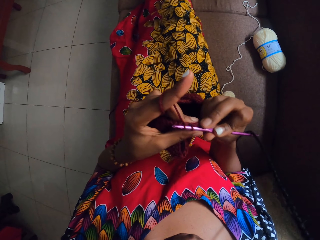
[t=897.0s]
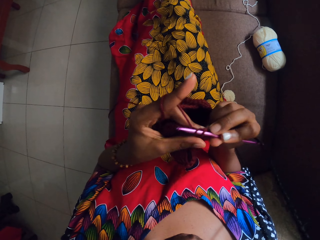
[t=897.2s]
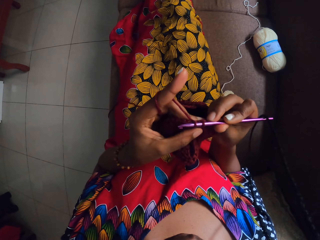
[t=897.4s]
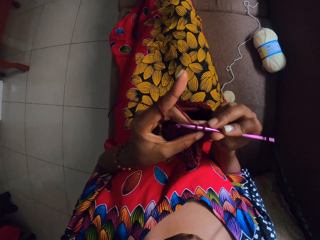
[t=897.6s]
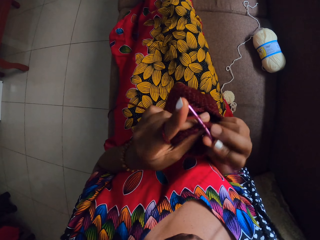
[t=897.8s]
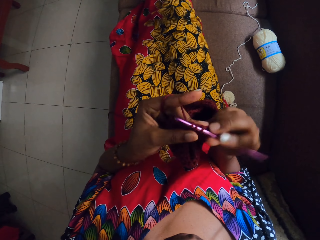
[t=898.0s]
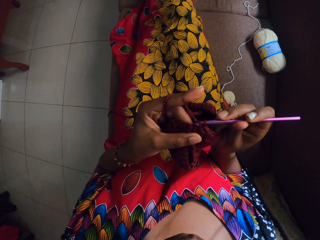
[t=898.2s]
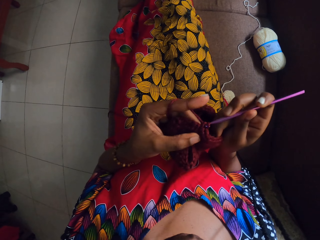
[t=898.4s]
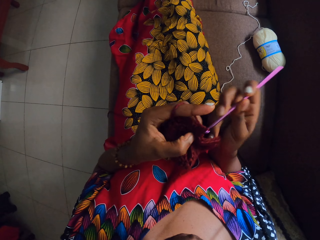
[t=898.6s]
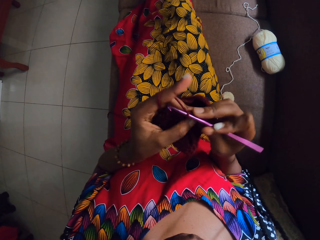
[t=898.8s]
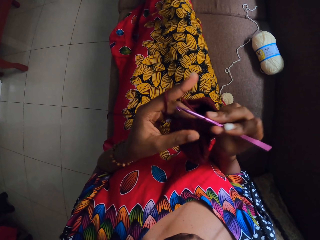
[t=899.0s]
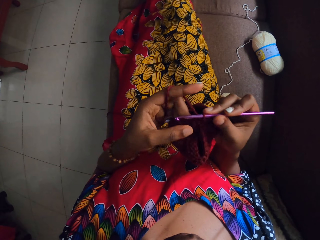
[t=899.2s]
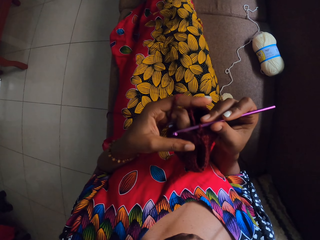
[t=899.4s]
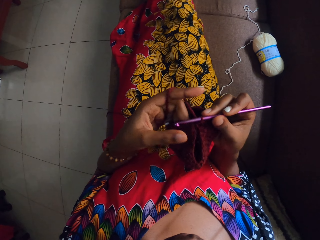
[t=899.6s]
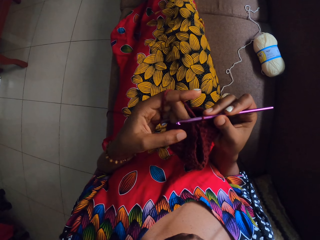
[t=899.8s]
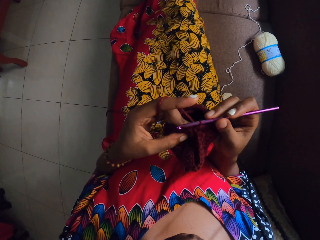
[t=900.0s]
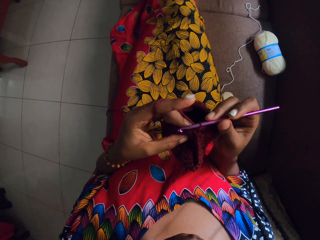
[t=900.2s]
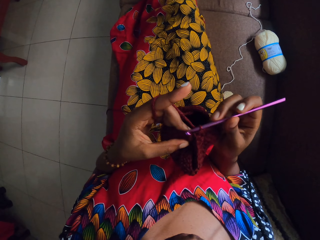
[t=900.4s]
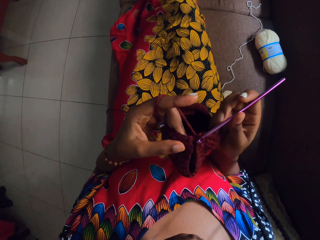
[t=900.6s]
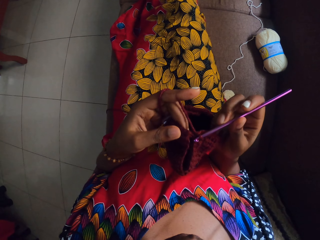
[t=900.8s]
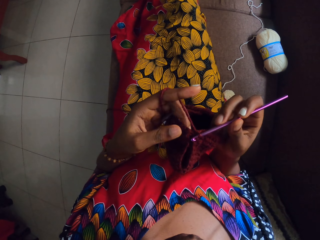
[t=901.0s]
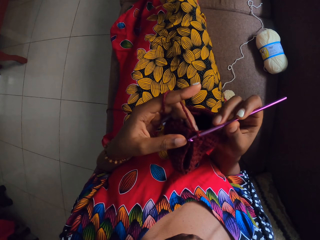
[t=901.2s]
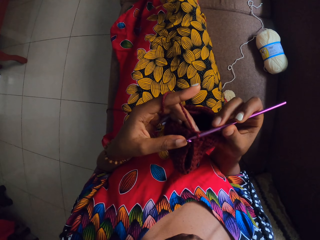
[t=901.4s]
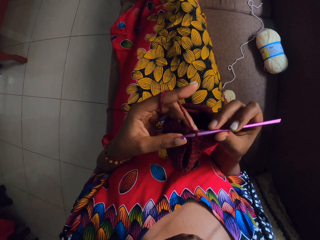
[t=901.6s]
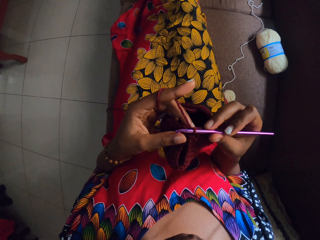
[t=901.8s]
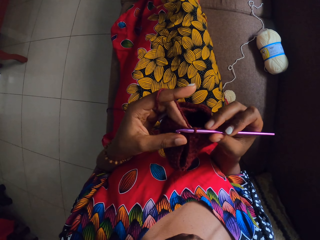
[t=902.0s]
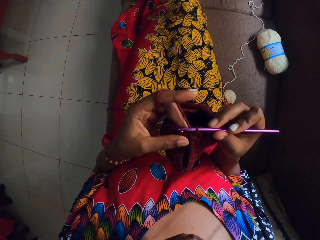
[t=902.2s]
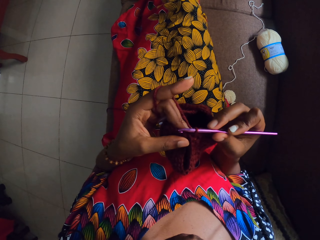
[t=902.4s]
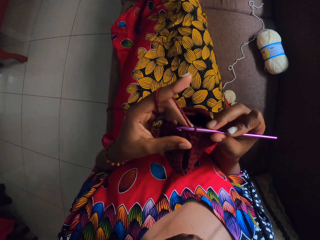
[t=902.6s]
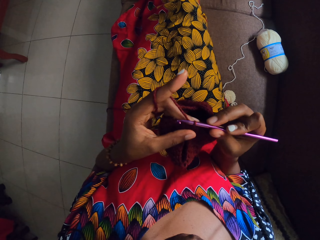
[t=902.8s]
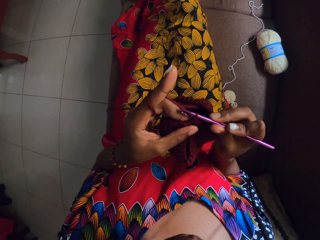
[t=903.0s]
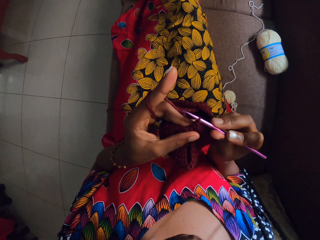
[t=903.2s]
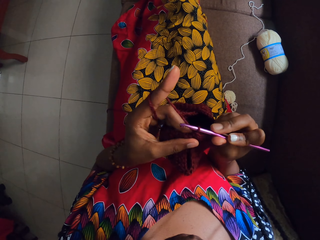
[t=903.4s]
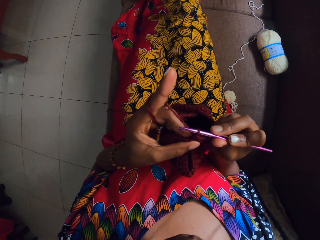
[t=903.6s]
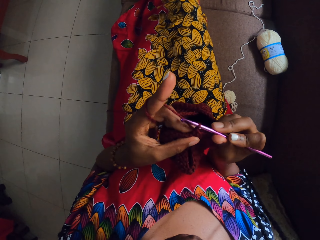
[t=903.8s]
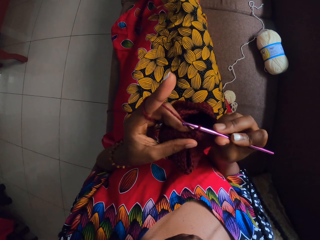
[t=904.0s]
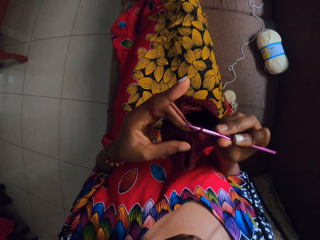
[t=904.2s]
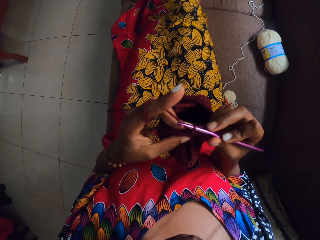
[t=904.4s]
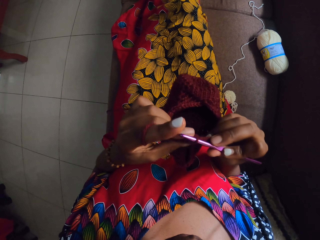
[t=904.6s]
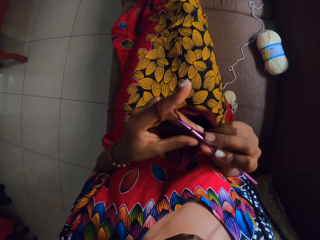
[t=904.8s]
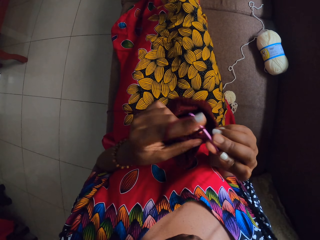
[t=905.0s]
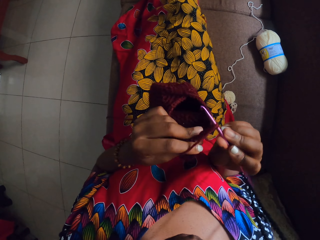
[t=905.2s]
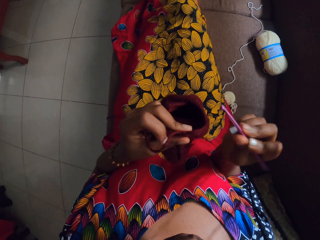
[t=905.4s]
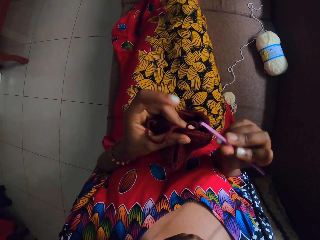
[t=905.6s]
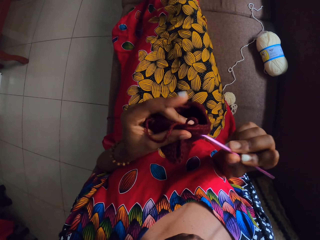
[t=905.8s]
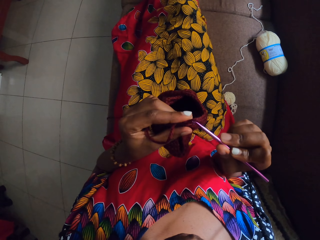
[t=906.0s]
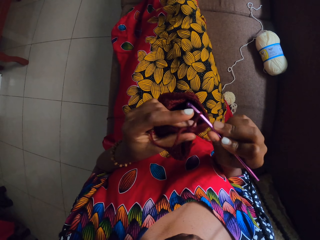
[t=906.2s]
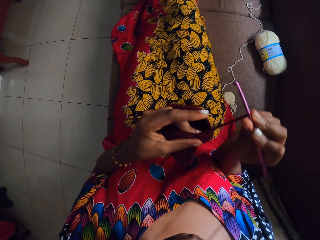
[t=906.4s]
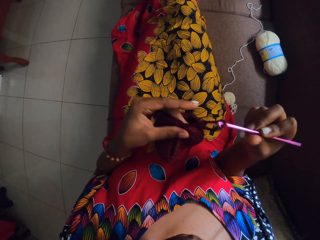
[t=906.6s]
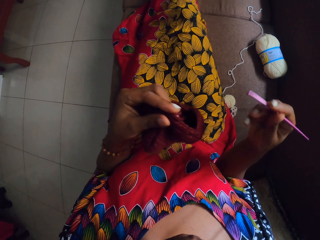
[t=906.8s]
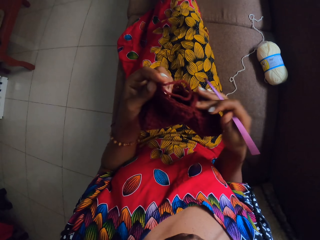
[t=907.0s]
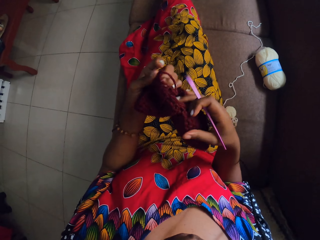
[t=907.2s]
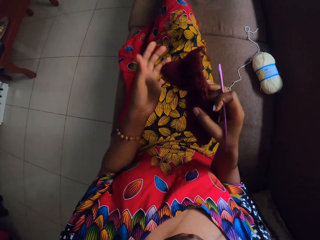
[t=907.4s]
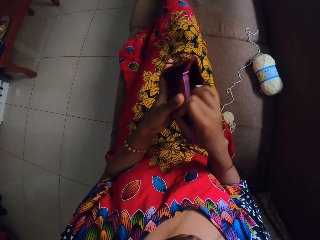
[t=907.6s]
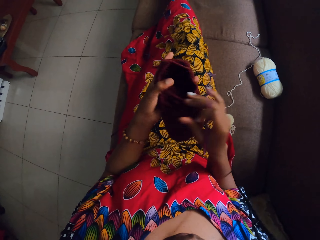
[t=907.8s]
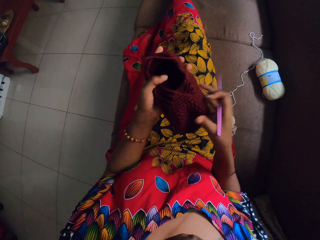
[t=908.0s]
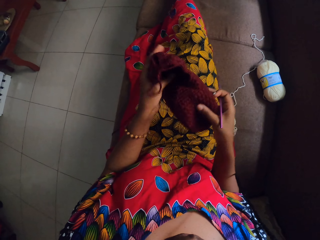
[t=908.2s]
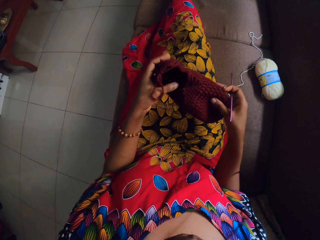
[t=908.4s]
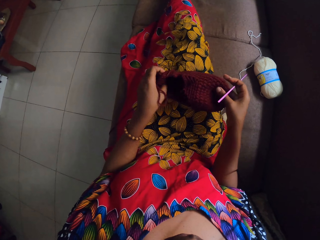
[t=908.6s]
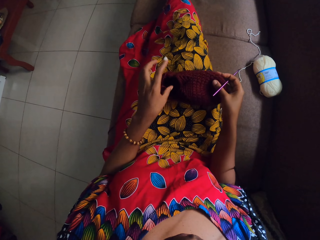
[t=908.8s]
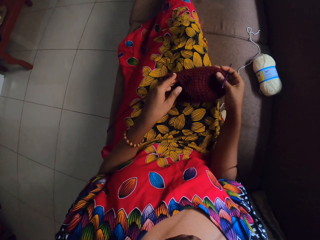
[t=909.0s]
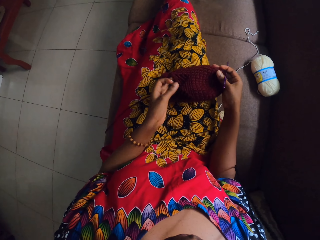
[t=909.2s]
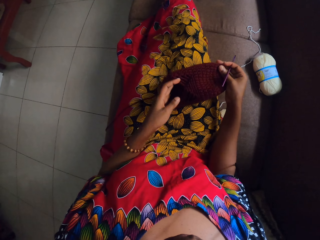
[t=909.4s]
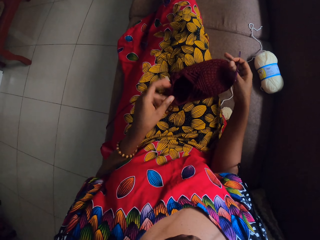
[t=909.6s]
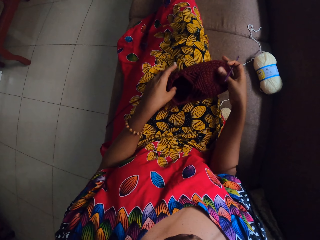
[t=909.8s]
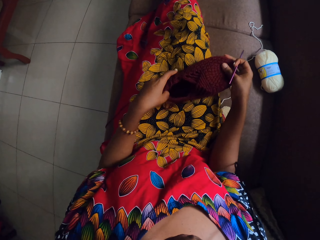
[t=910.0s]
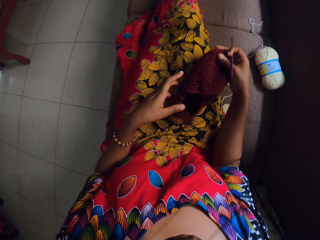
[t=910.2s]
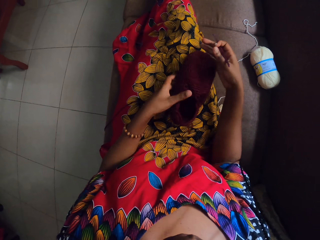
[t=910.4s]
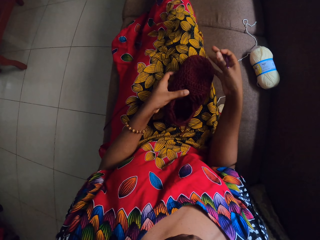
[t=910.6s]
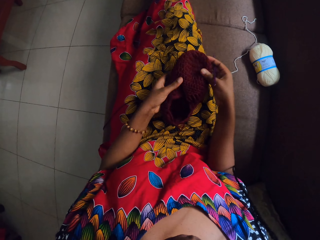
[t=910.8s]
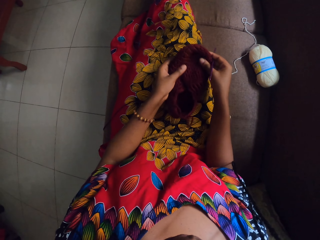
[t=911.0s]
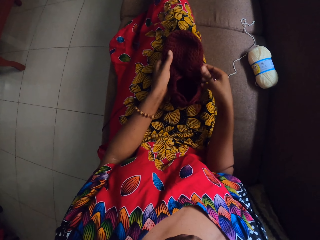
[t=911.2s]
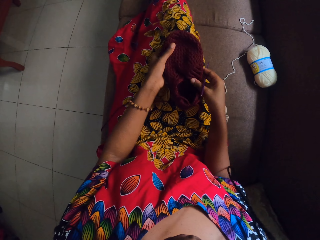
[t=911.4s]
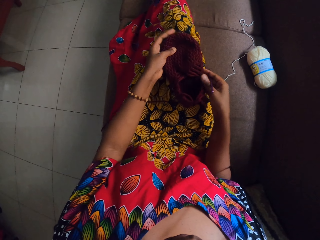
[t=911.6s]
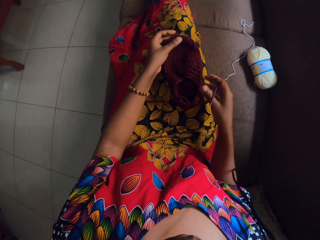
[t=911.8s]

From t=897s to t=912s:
The camera wearer looks at the crochet cloth. She removes the yarn from the crochet cloth. She pulls the yarn with a crochet hook. She holds the crochet cloth with both hands. She moves the crochet cloth in her hands. She places the crochet cloth or slippers on her lap with both hands. She puts the yarn in the crochet cloth. She moves the crochet cloth around with her hands.

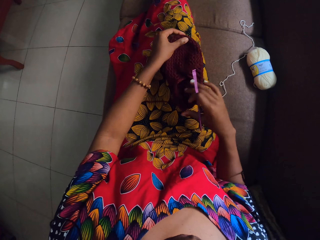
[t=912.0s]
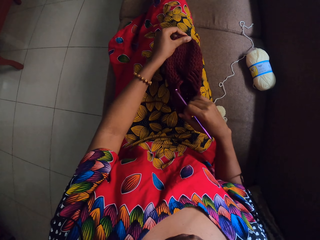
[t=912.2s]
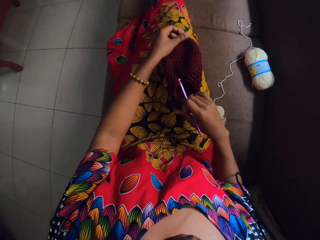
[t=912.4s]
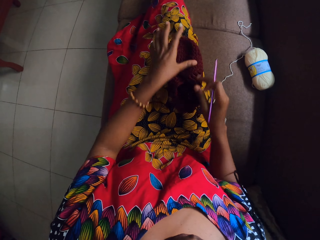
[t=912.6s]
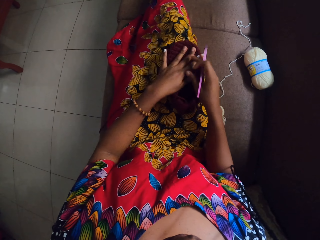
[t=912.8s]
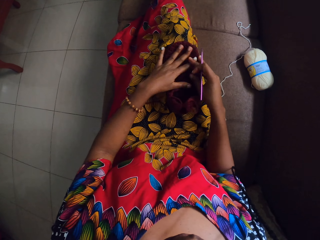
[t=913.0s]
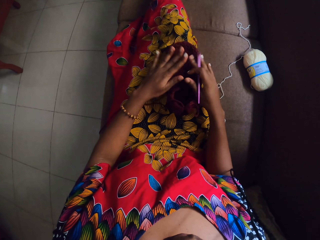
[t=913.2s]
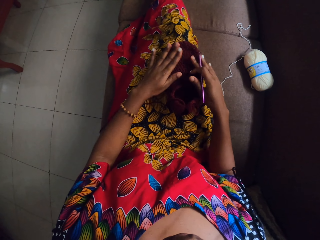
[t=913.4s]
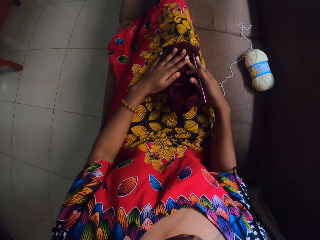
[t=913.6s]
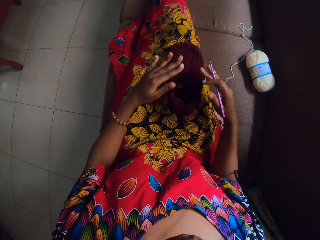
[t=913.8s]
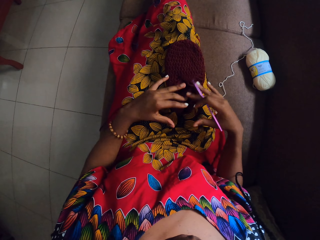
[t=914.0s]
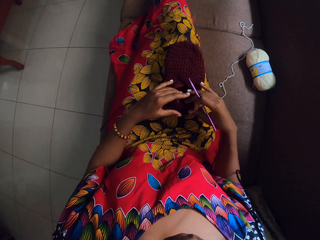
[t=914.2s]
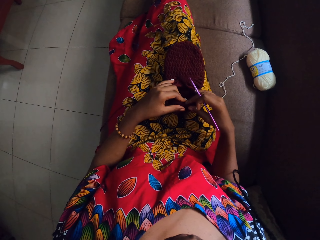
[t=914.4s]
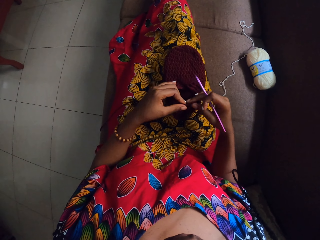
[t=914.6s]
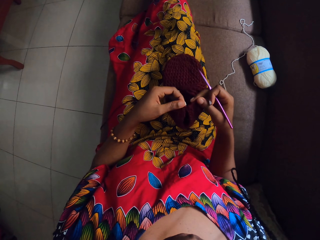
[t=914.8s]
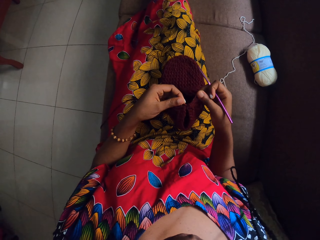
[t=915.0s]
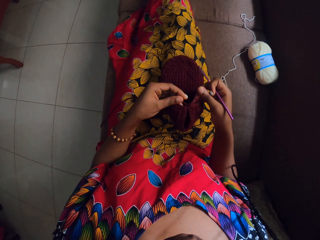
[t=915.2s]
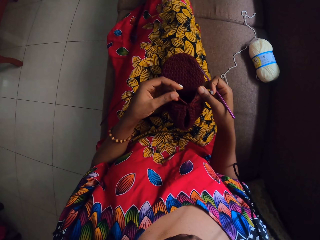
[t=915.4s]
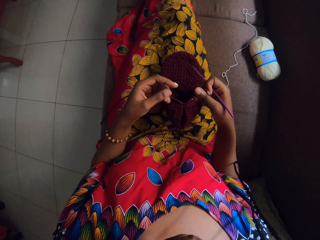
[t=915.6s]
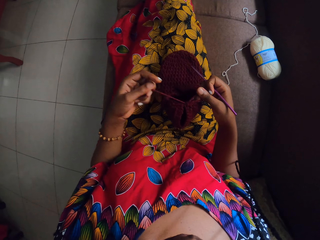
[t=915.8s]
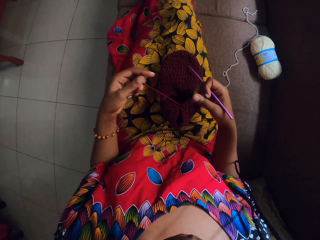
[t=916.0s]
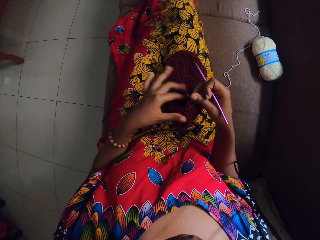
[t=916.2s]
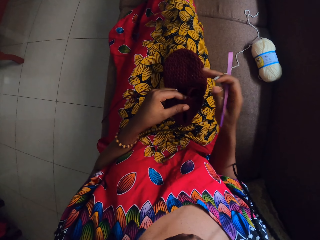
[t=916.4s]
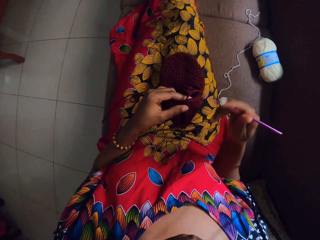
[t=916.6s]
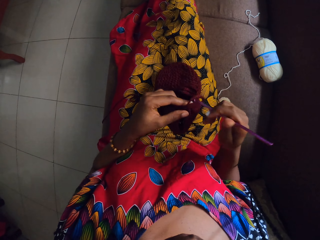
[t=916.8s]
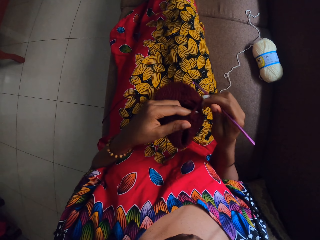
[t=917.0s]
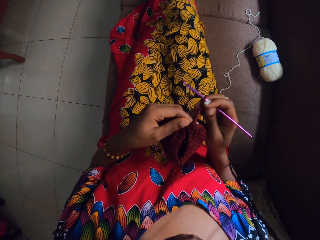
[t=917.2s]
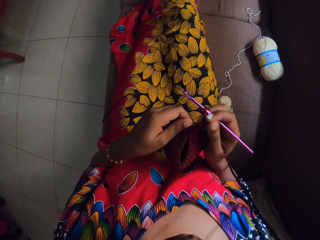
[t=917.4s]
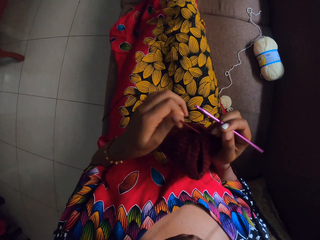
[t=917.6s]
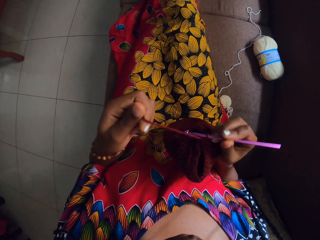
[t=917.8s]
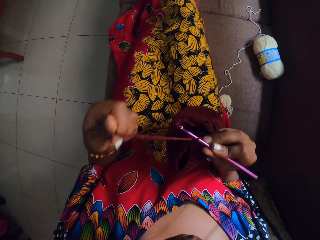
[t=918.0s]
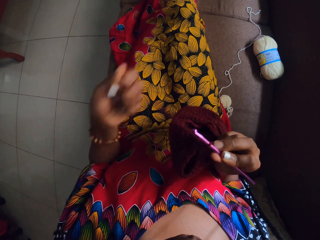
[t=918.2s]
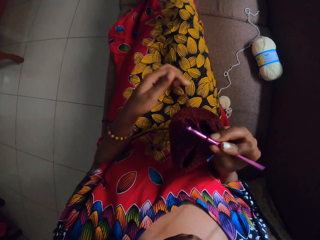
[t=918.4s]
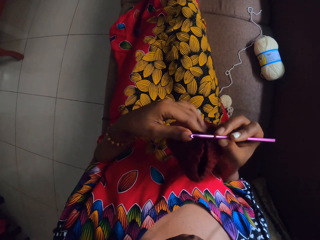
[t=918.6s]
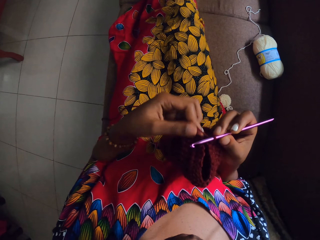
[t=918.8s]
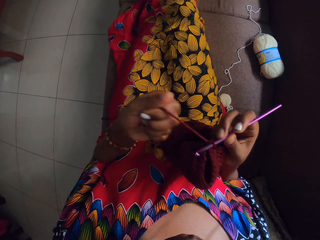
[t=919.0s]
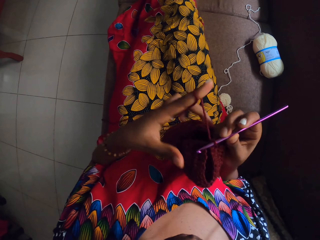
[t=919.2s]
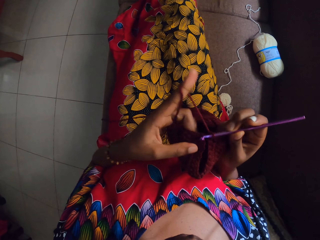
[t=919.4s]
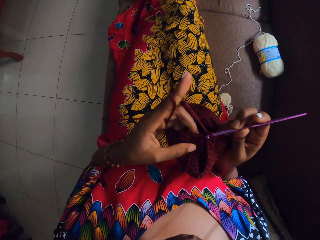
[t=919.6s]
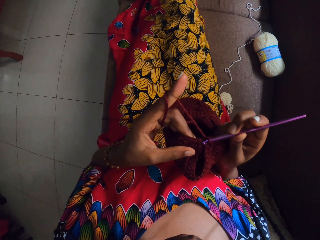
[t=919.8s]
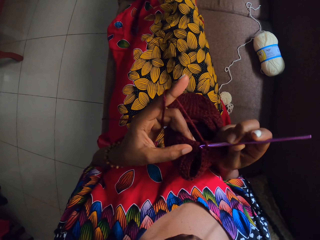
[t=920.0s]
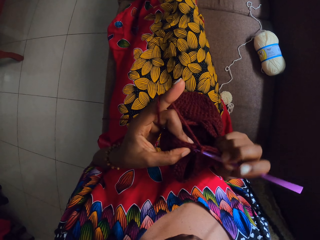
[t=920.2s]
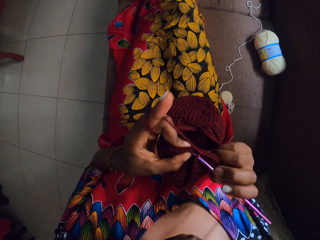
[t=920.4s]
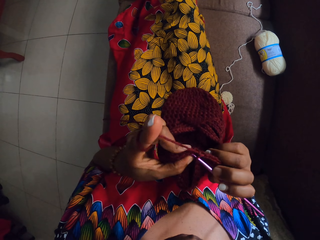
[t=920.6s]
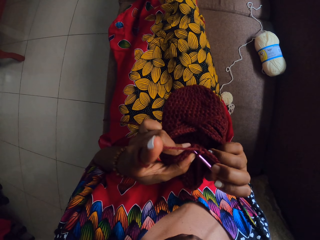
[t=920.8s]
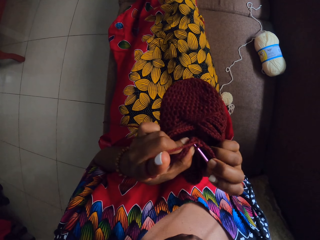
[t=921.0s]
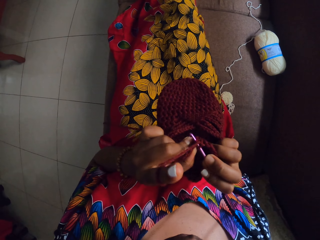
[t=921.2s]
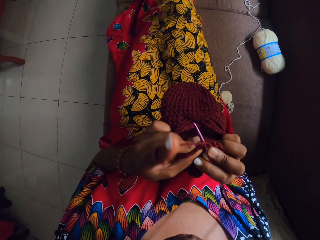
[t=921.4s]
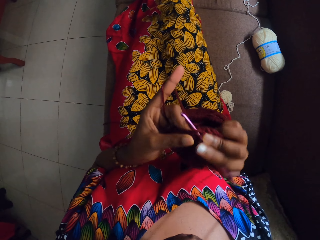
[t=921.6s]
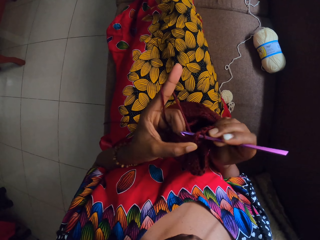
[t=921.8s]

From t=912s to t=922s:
The camera wearer pulls the yarns of the crochet cloth. She picks up the slippers from her lap with both hands. She wraps the yarn in her fingers on her left hand. She crochets the yarn with the knitting hook with both hands.
